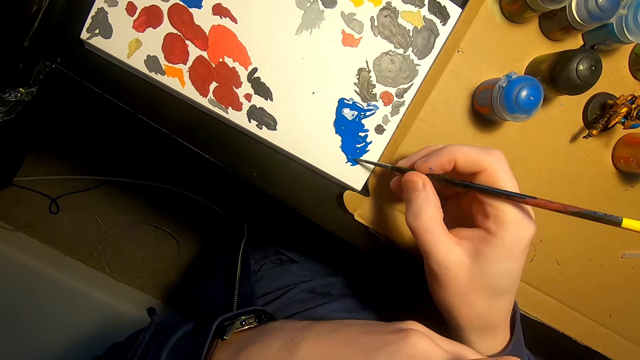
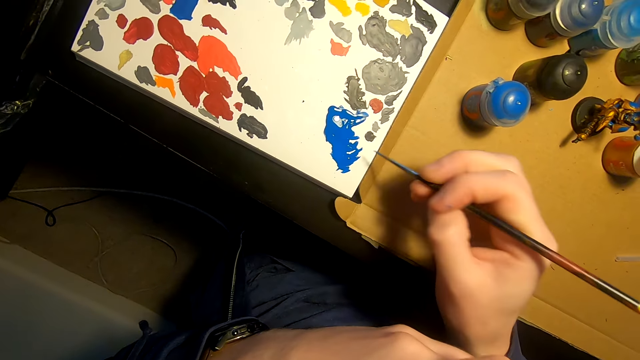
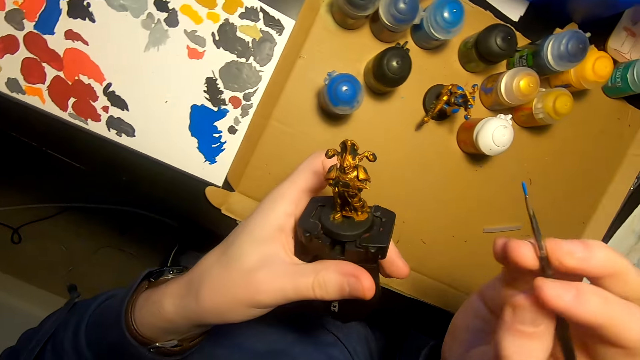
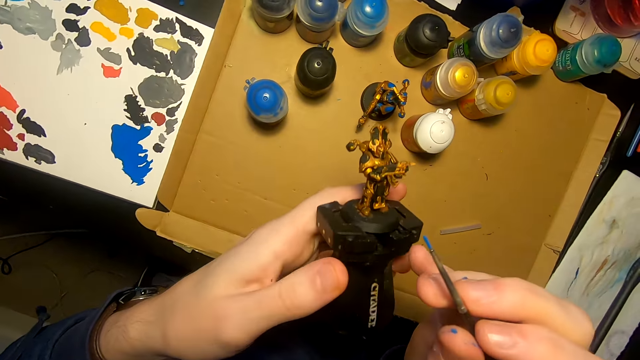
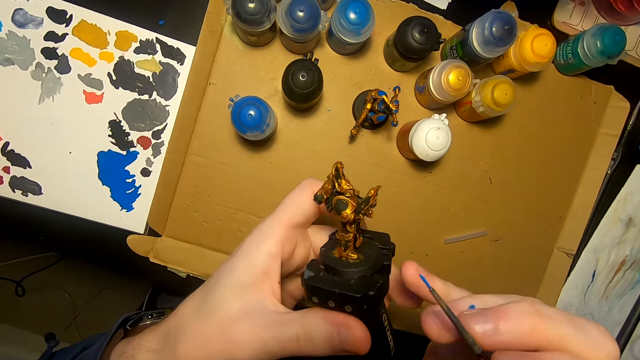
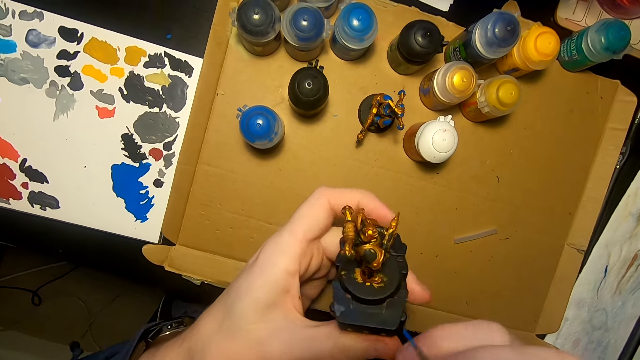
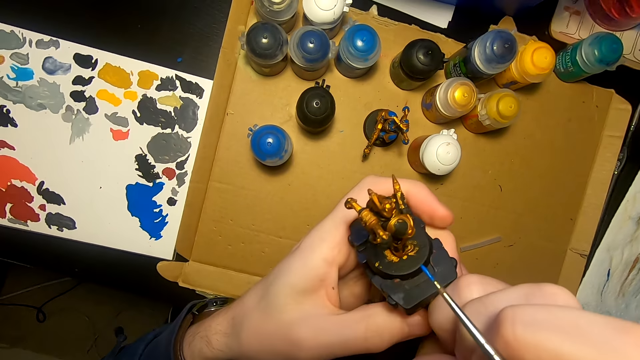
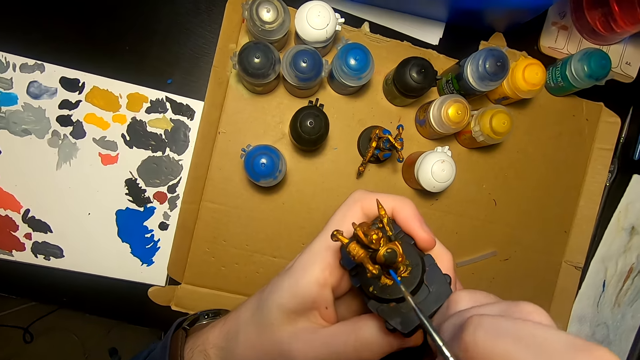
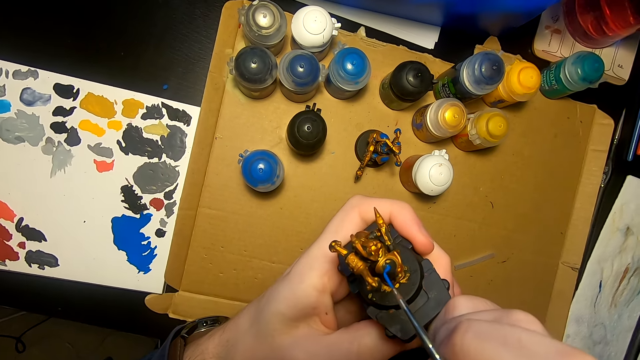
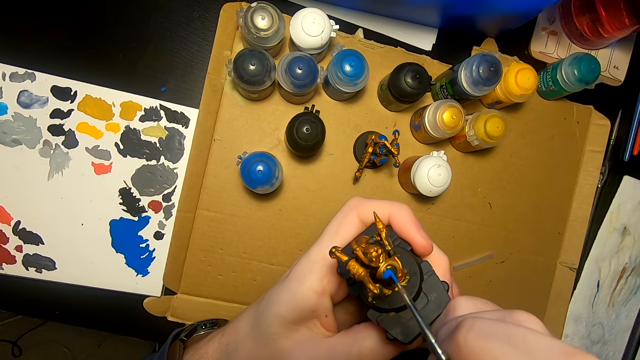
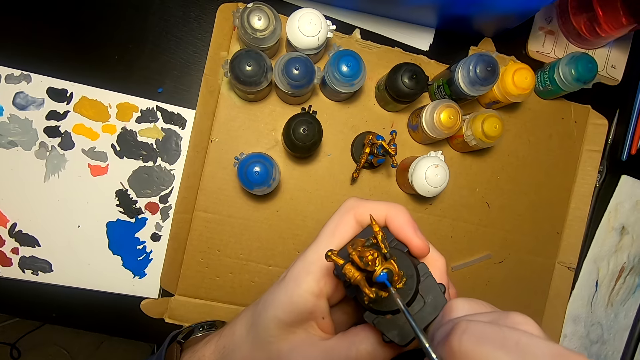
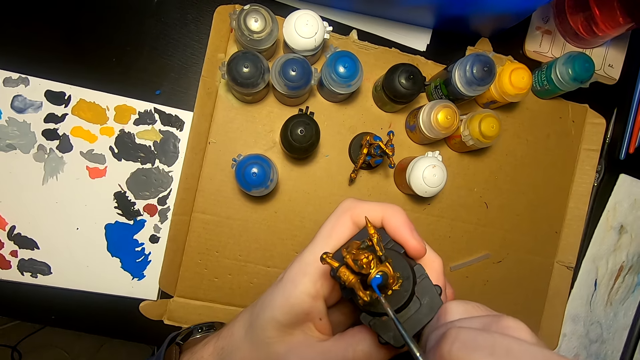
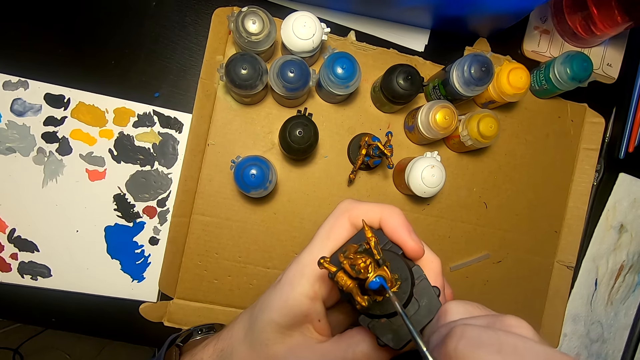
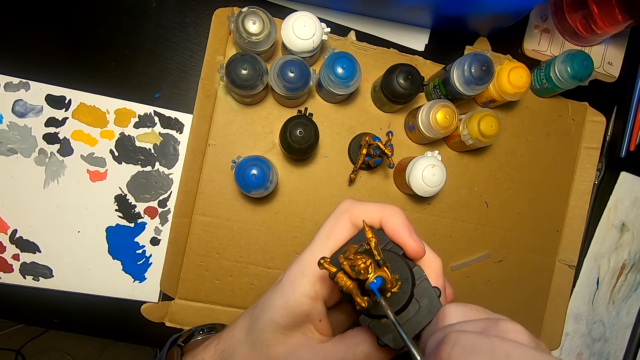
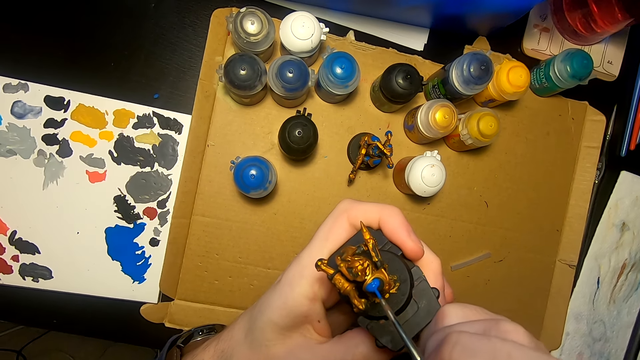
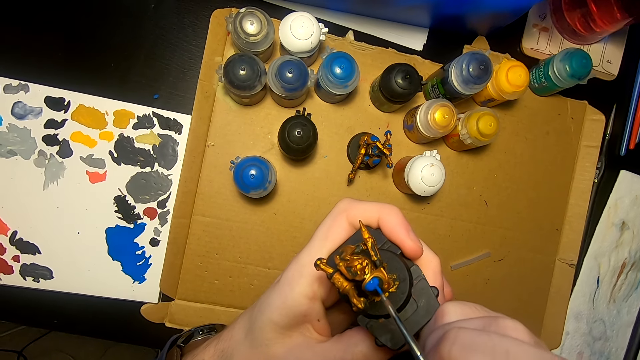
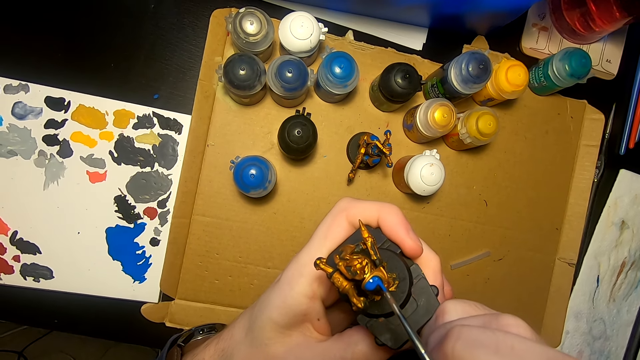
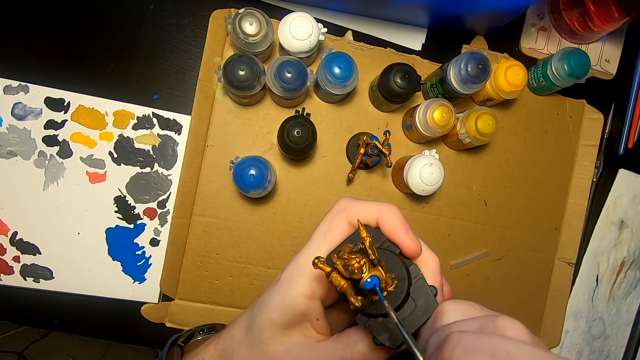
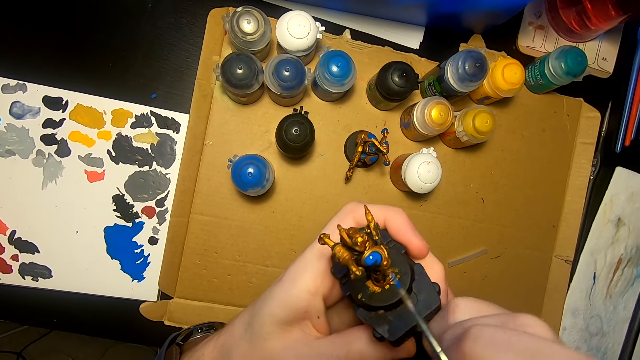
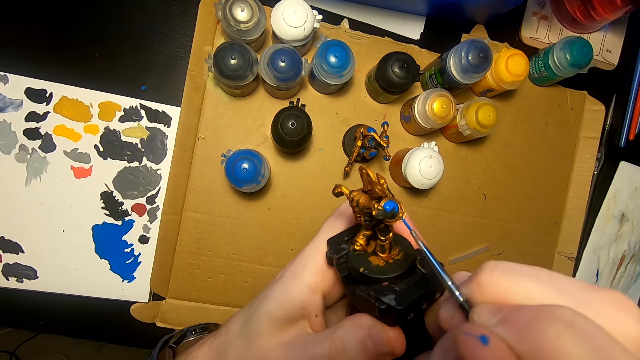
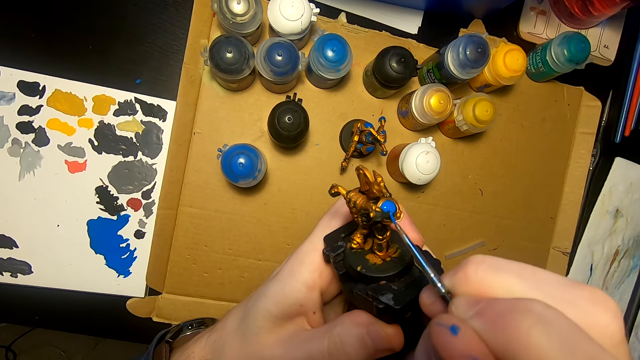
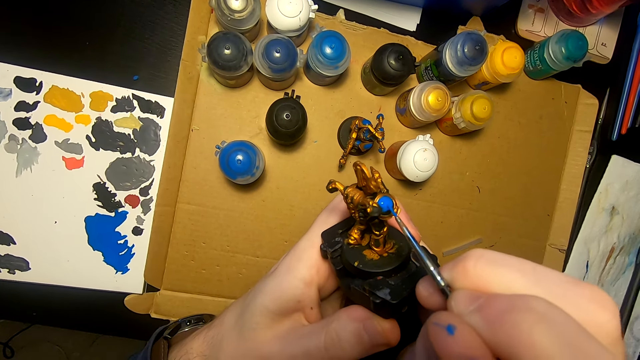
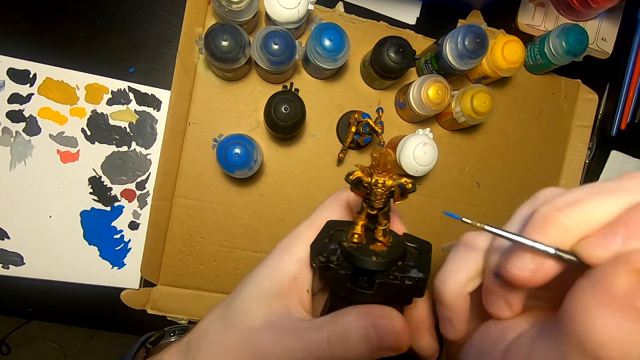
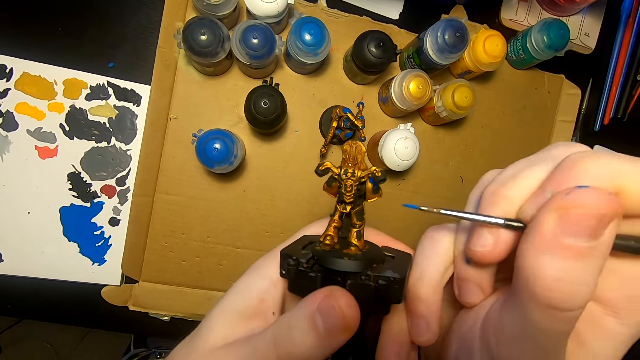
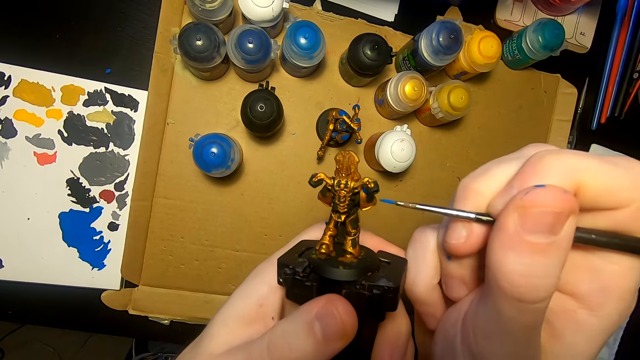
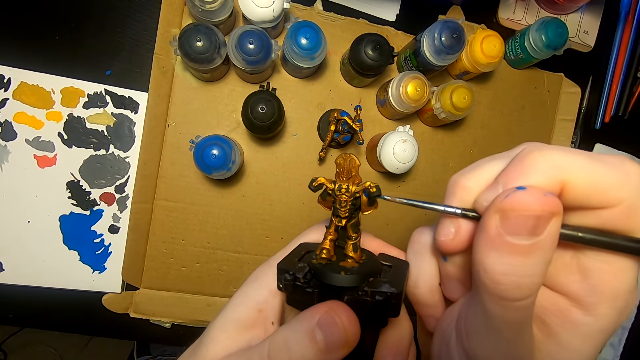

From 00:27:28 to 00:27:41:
The camera wearer moves both hands. They lift the sculpture. They look at the sculpture. They paint the sculpture with a pen brush. They move the sculpture and paint the sculpture with the pen brush. They turn the sculpture. They move the right hand. They paint the sculpture with the pen brush.

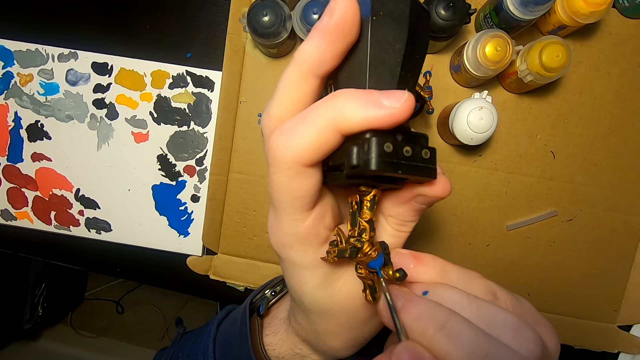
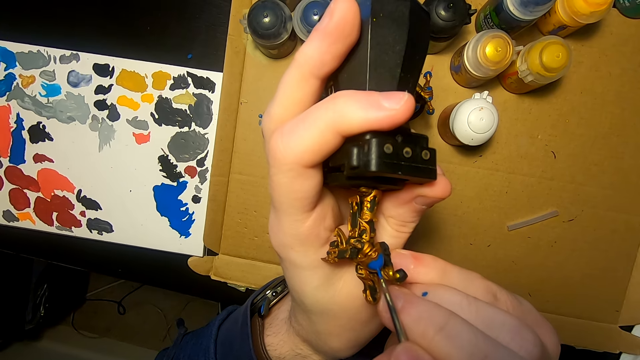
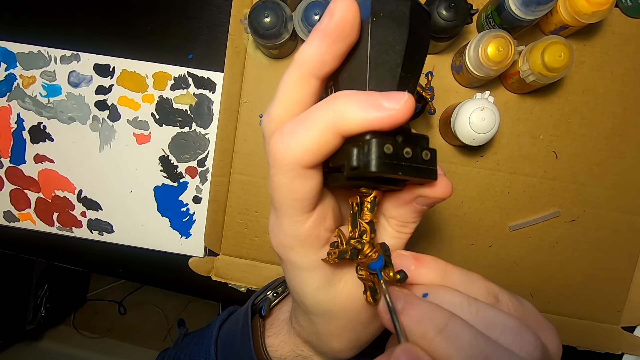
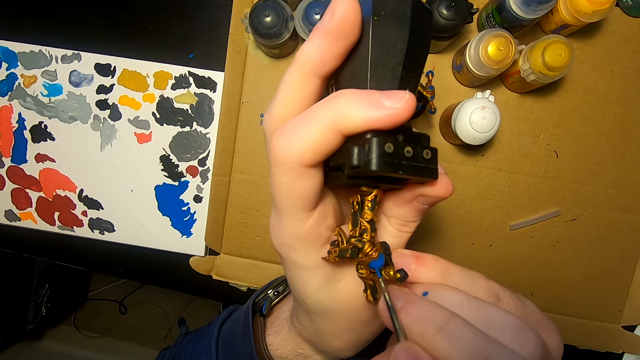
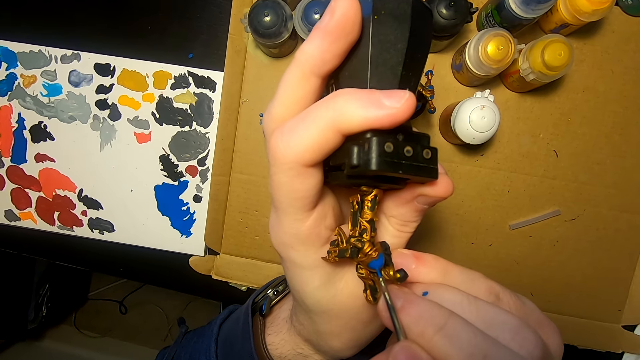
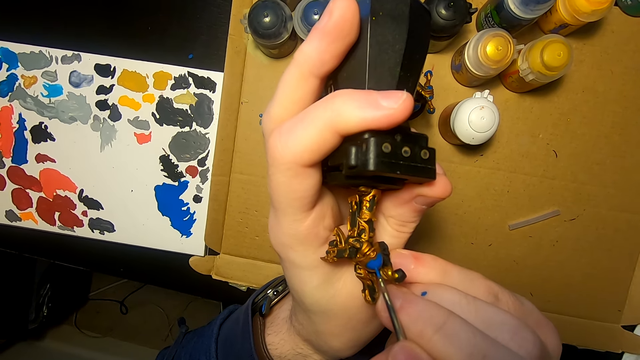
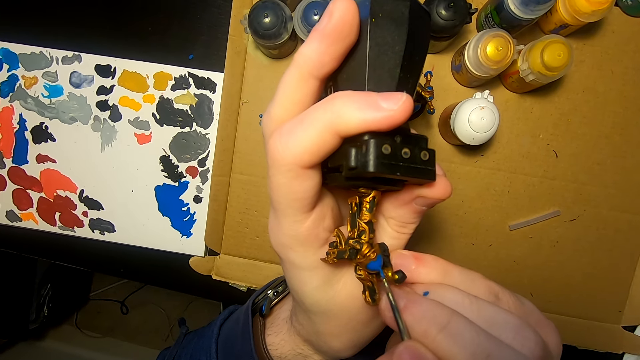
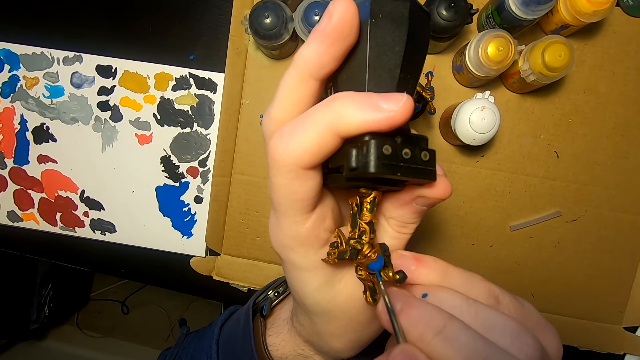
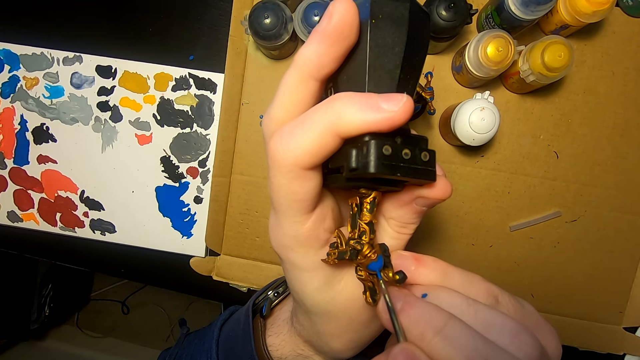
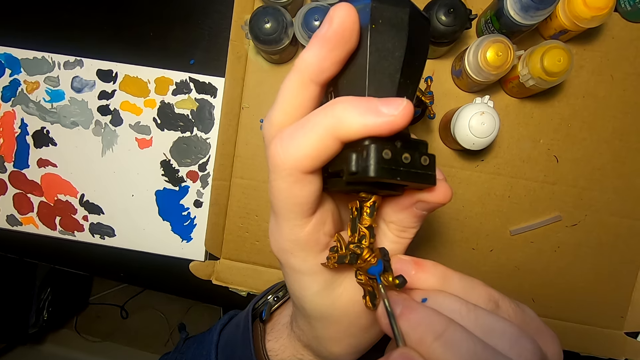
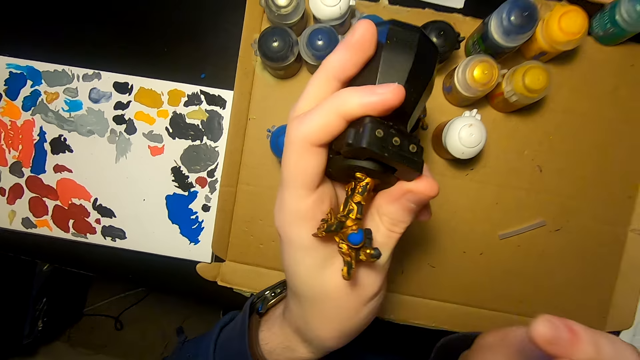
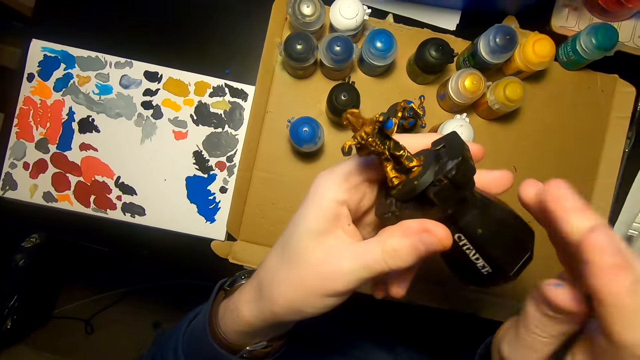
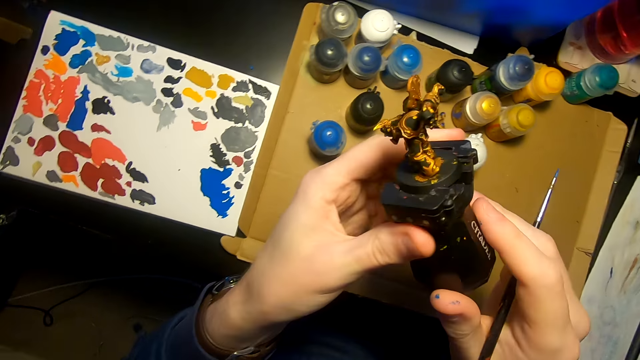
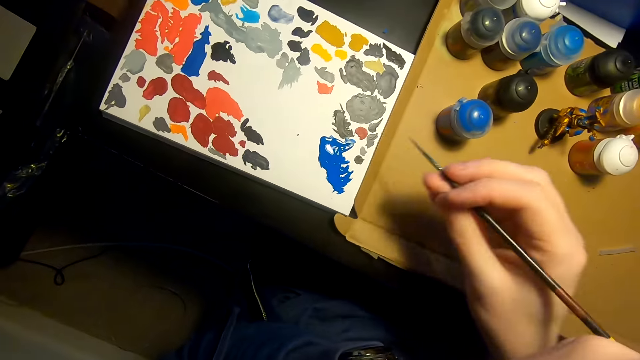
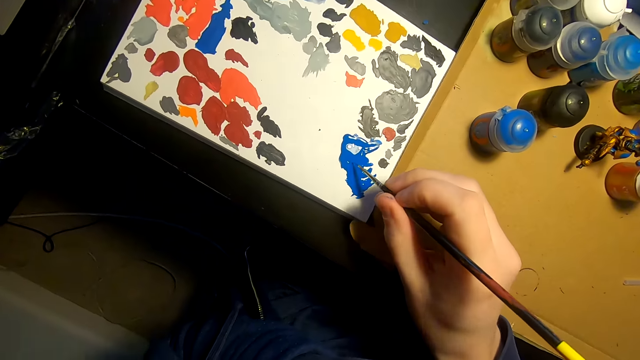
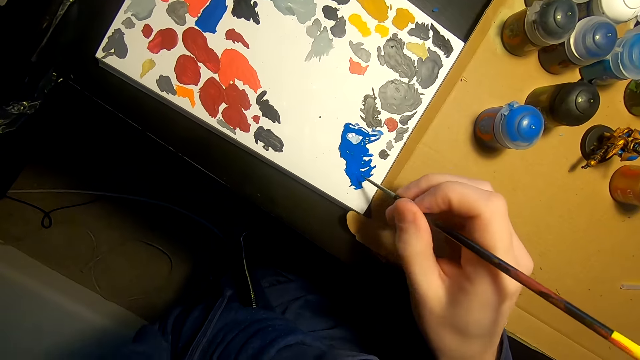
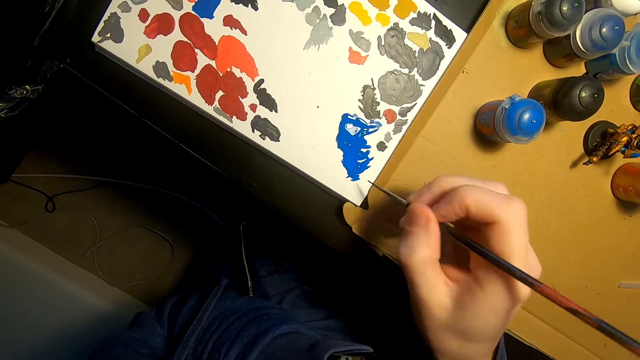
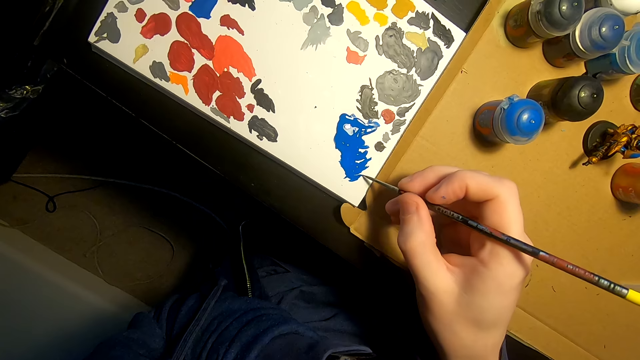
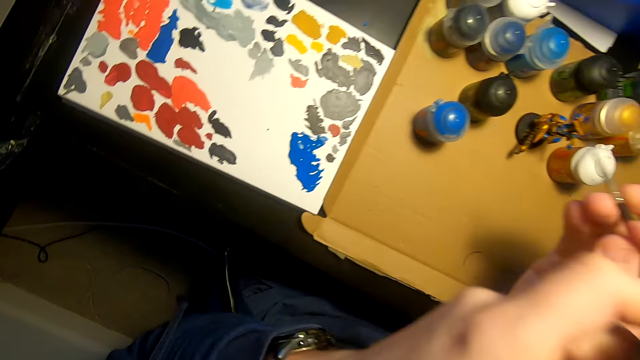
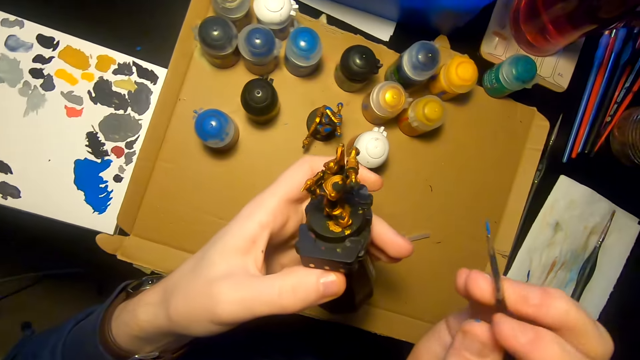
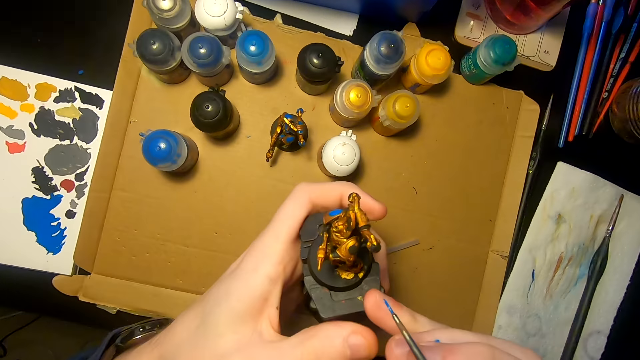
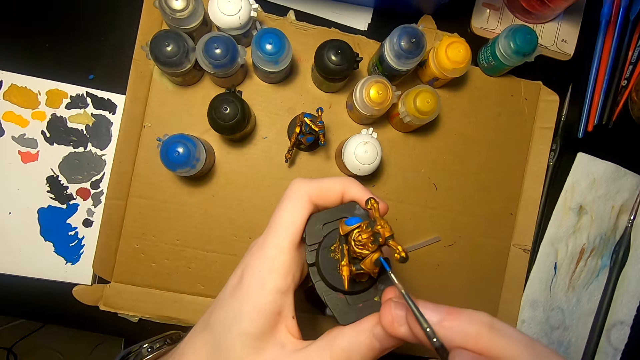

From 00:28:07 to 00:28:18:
The camera wearer paints a figurine with a paintbrush. They move both hands. They lift a sculpture. They lift the sculpture again. They move the right hand. They rub the pen brush on the paint. They dip the paintbrush in the paint. They move both hands. They move the sculpture. They paint the sculpture with the pen brush.
